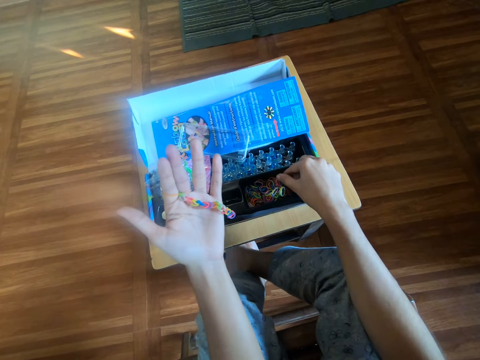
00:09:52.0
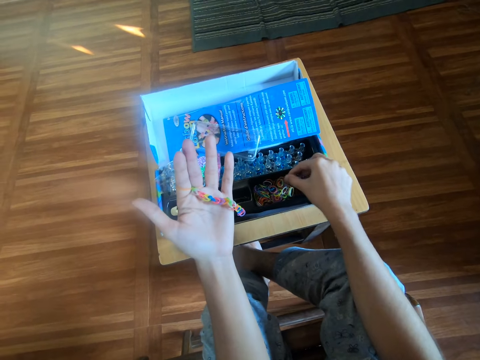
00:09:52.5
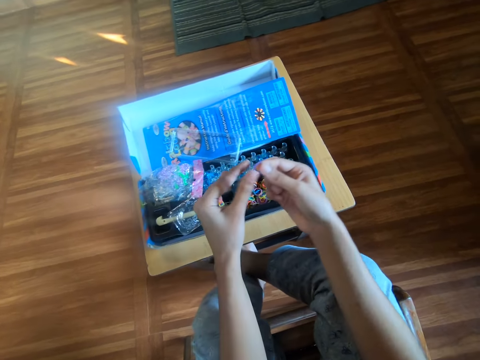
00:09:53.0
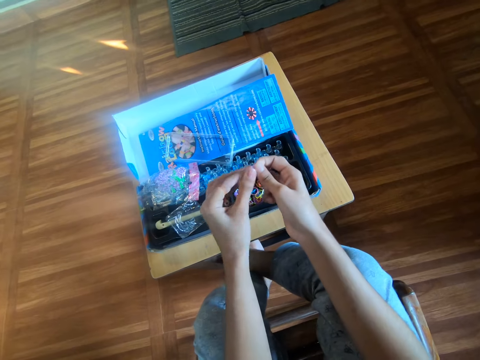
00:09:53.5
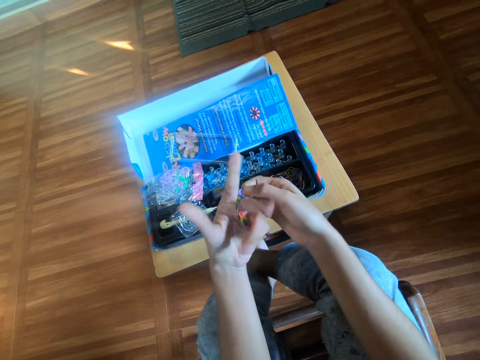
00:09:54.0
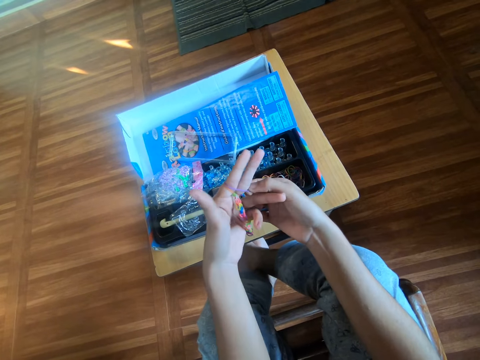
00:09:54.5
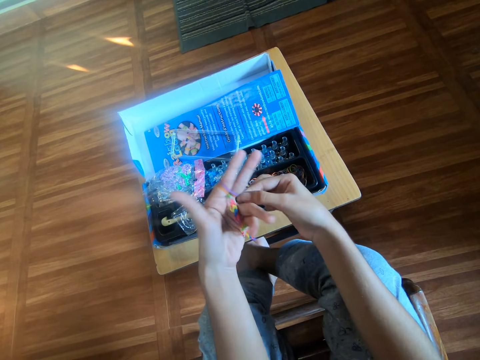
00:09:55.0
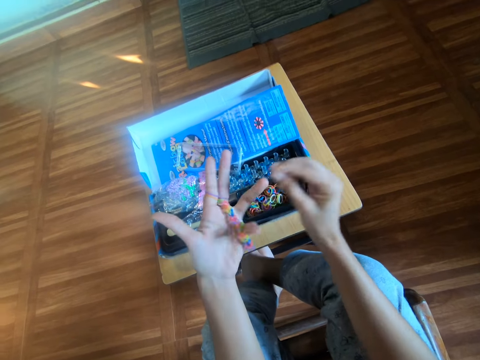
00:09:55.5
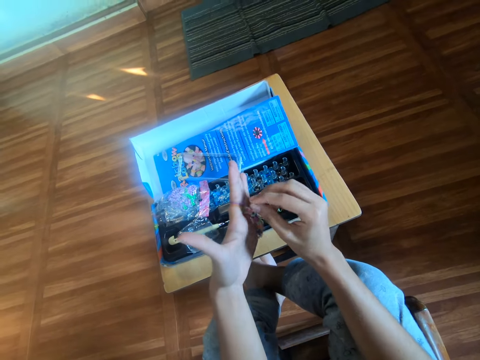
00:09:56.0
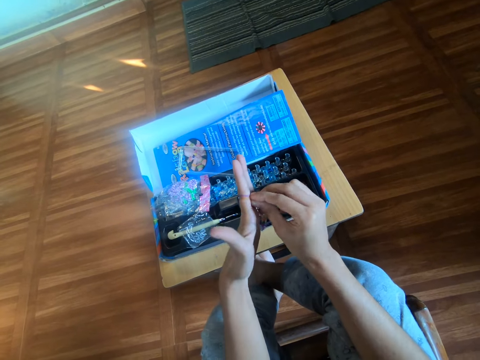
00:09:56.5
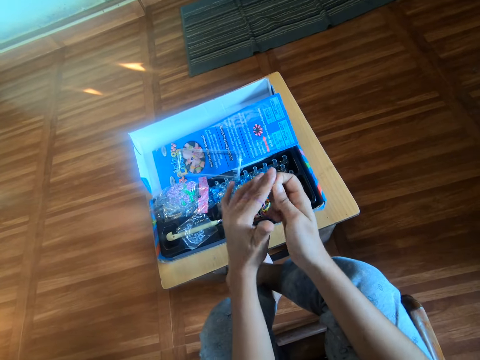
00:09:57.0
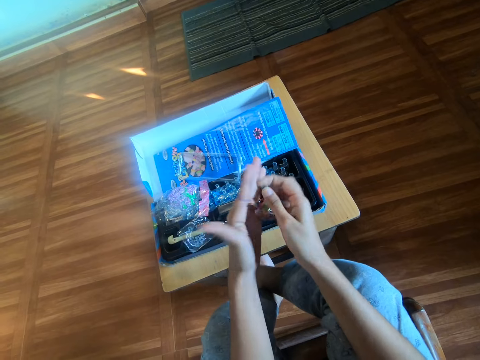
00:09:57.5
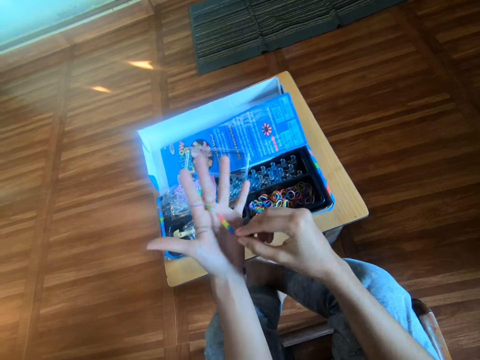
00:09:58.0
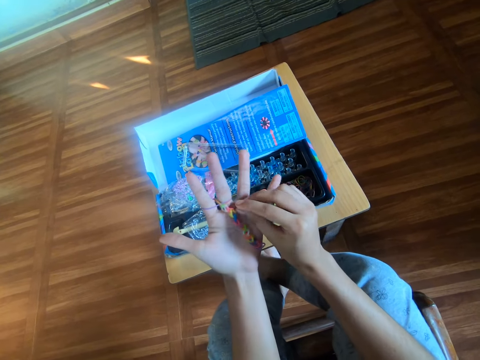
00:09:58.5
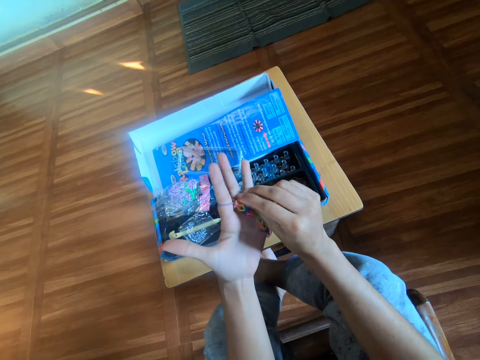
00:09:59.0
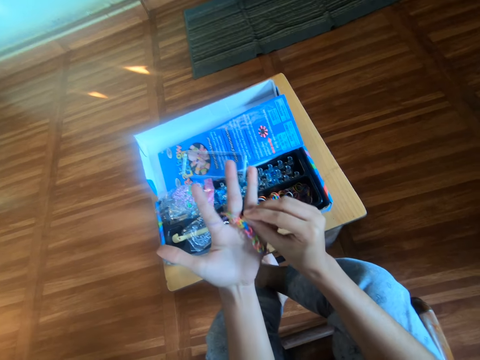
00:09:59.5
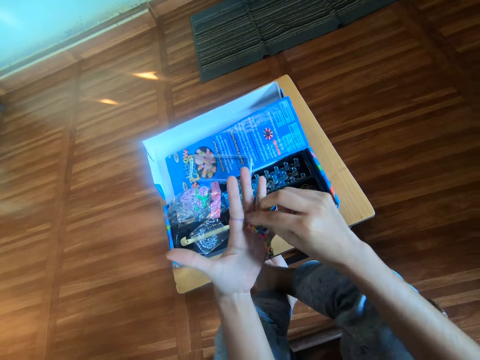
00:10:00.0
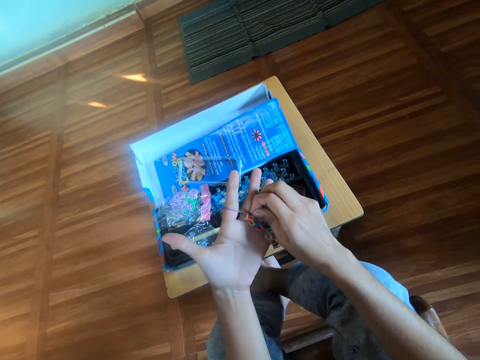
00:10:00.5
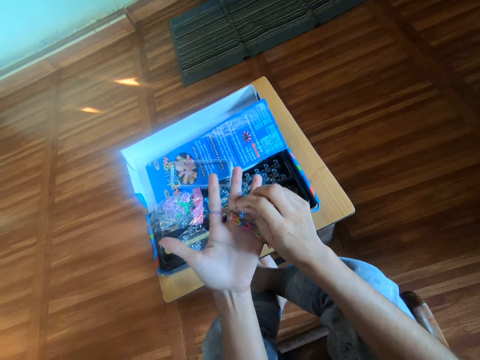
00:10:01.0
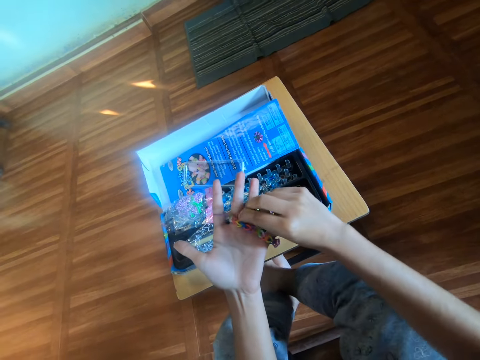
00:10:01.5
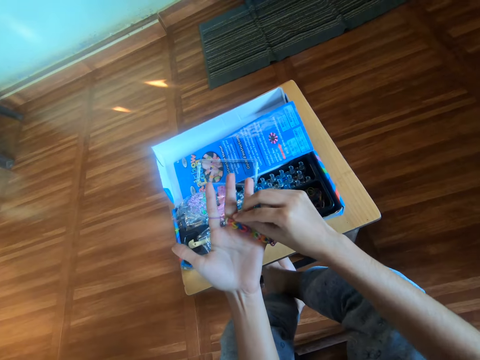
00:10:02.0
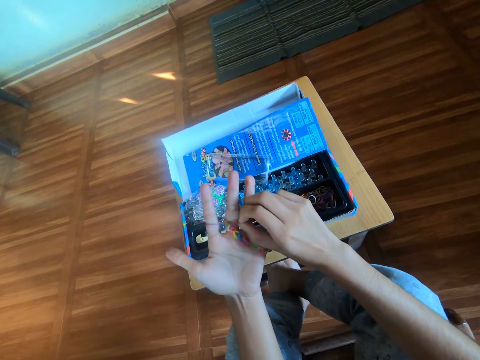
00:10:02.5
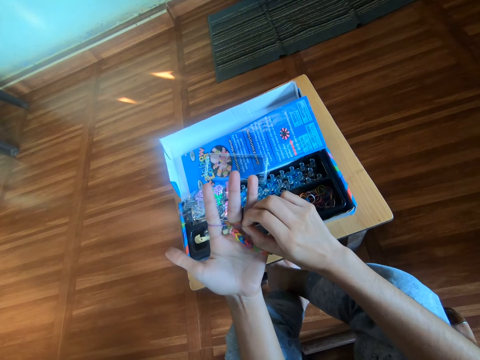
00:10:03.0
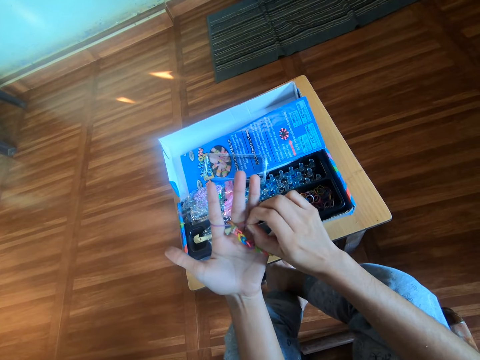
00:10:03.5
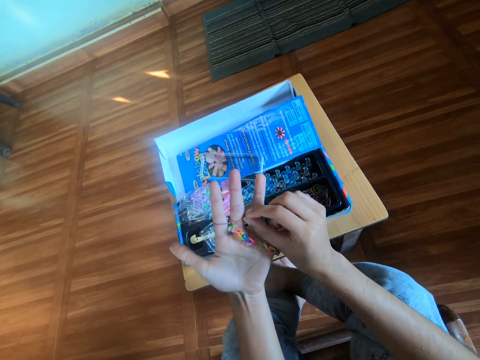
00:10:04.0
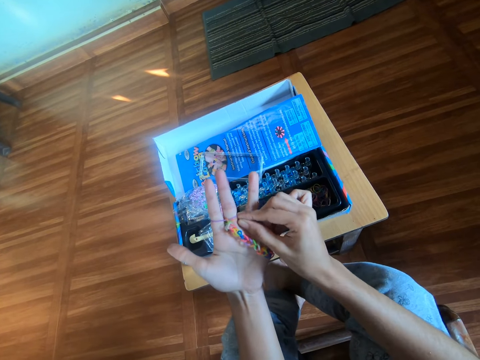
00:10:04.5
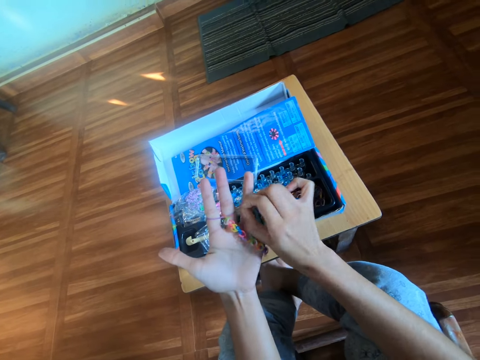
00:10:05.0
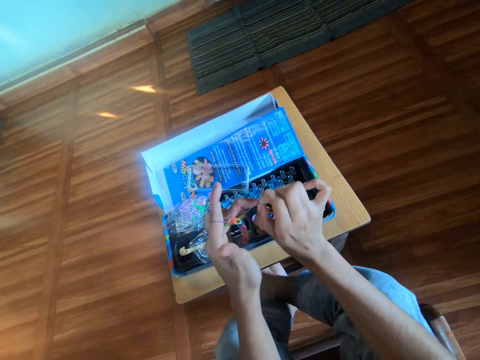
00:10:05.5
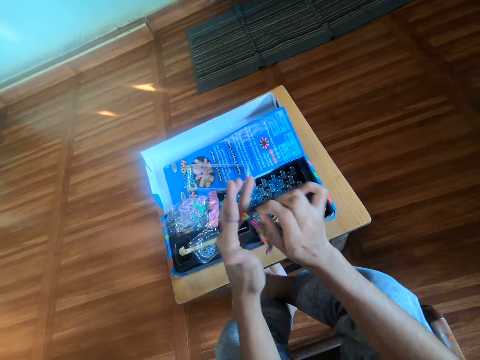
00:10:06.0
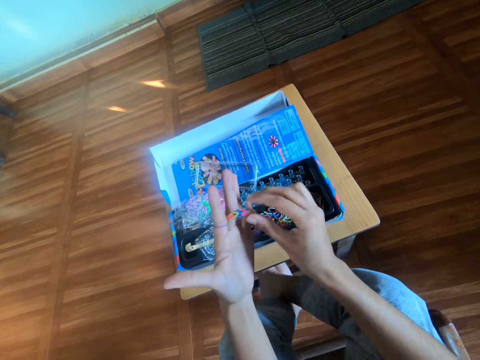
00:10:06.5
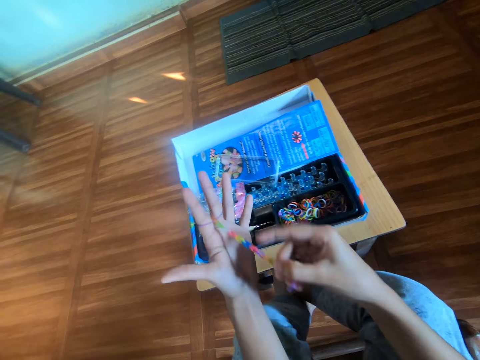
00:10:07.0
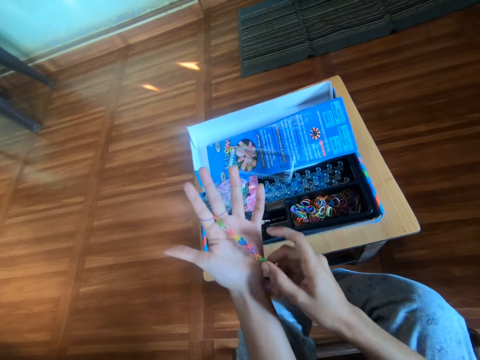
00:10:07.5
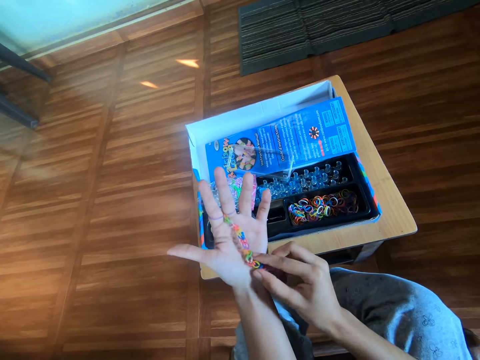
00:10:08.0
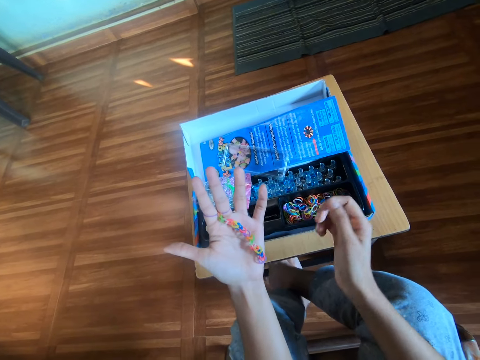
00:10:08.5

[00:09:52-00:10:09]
The camera wearer picks up a rubber band from the box with her right hand. She wears the rubber band around her left hand. She puts the rubber band in her fingers. She connects rubber bands together. She adjusts the rubber band on her left hand with her right hand. She touches a rubber band. She pulls rubber bands. She stretches the loom bracelet with her right hand.

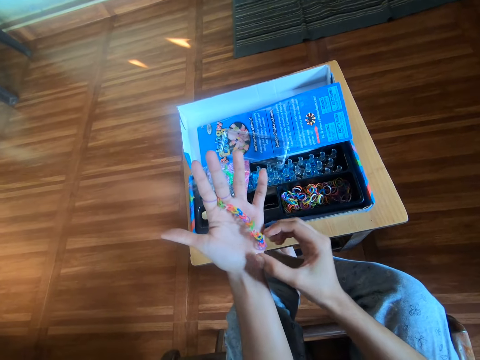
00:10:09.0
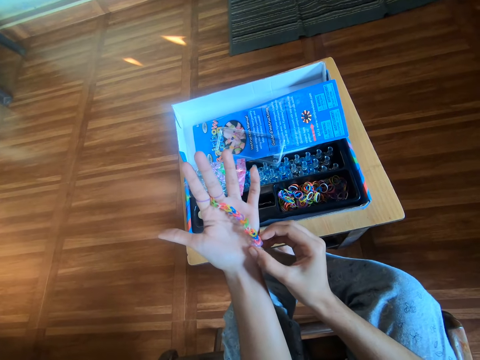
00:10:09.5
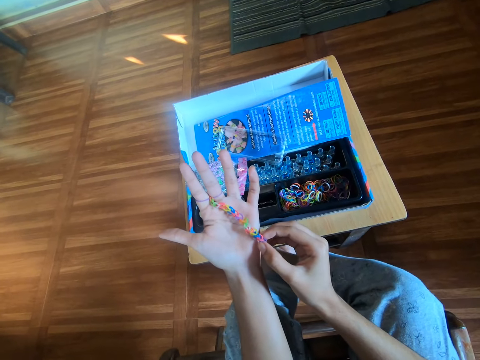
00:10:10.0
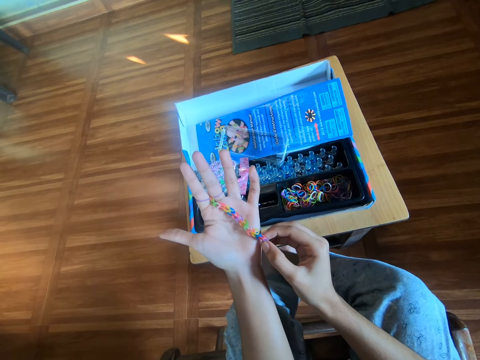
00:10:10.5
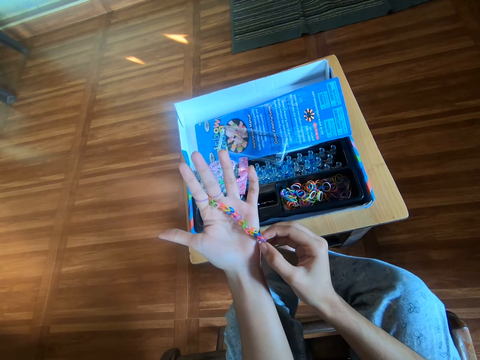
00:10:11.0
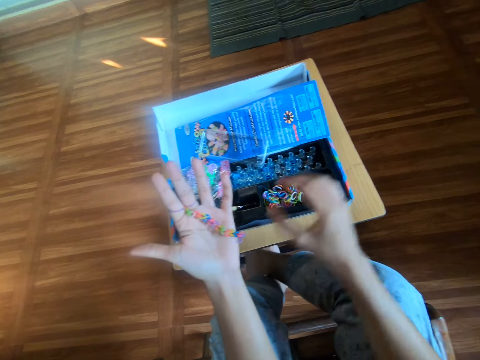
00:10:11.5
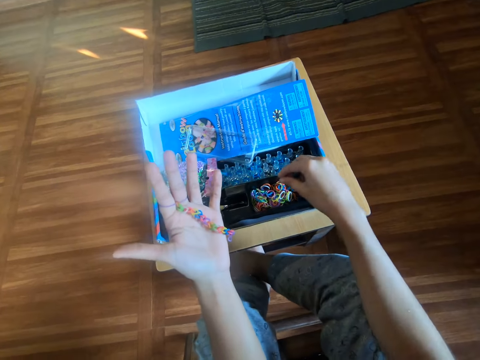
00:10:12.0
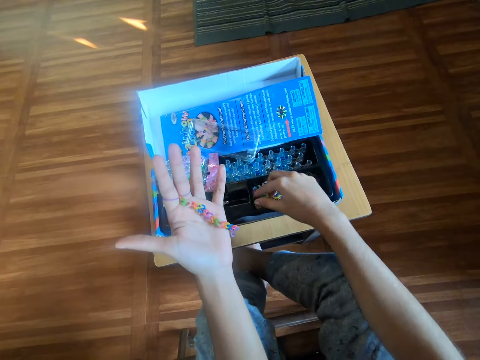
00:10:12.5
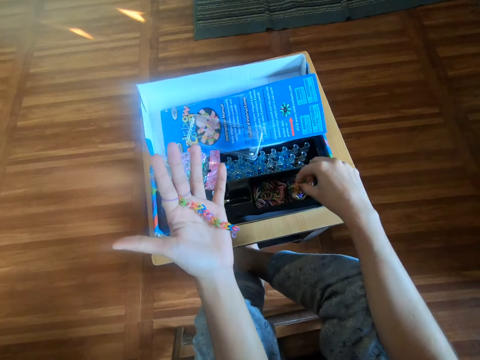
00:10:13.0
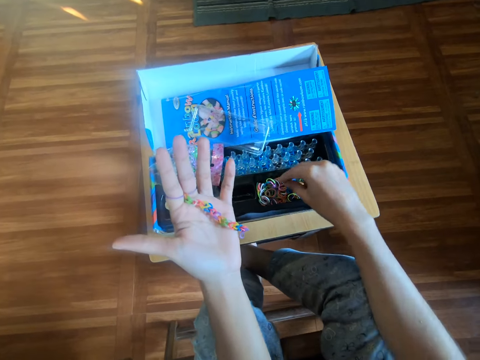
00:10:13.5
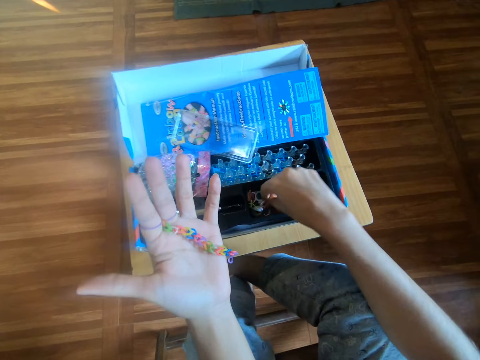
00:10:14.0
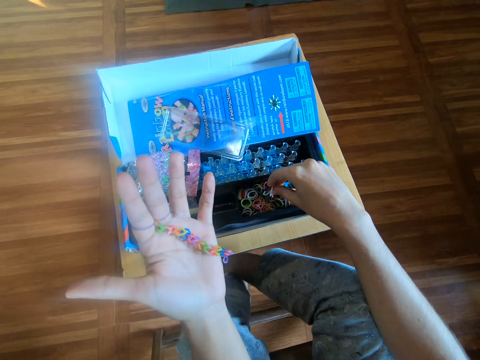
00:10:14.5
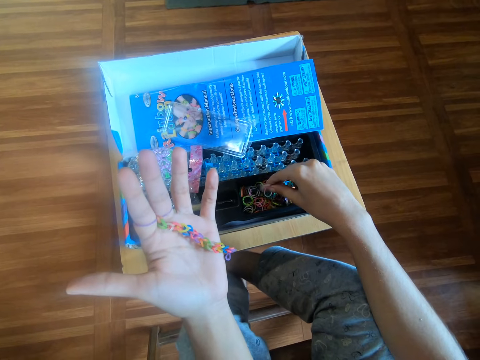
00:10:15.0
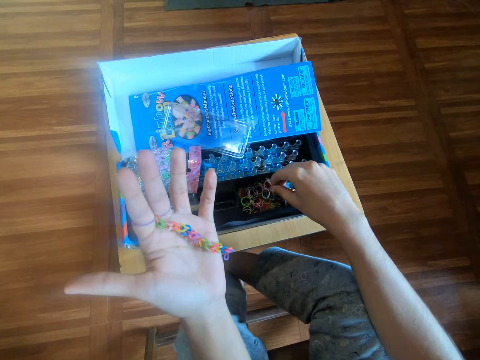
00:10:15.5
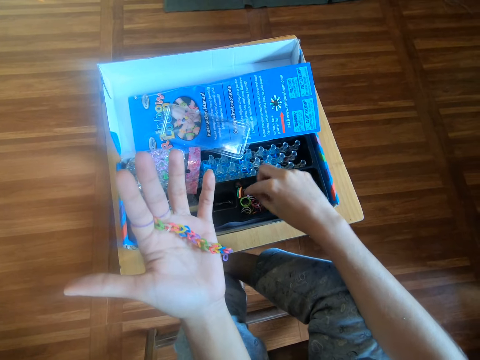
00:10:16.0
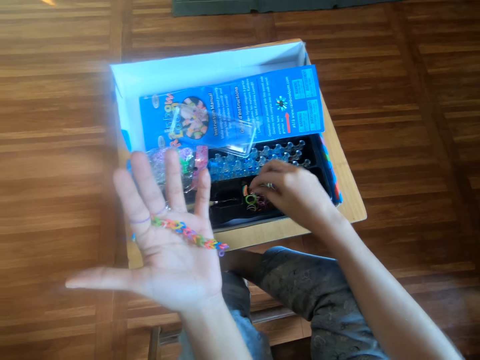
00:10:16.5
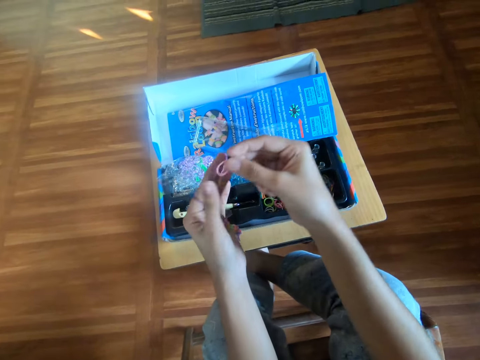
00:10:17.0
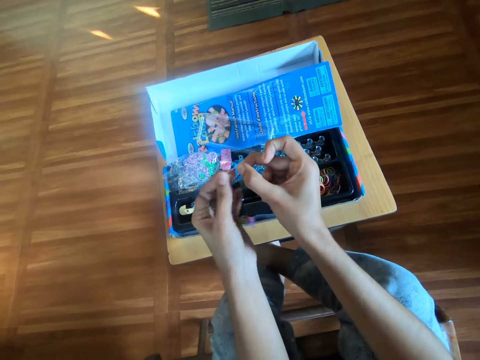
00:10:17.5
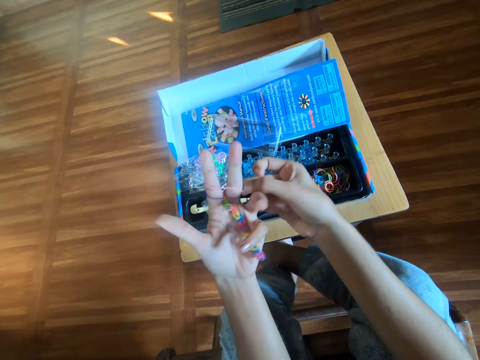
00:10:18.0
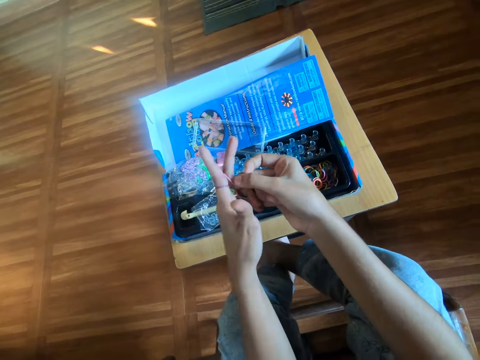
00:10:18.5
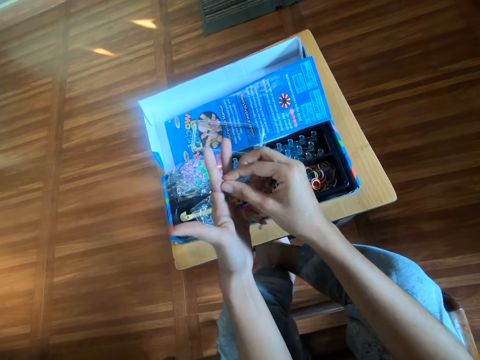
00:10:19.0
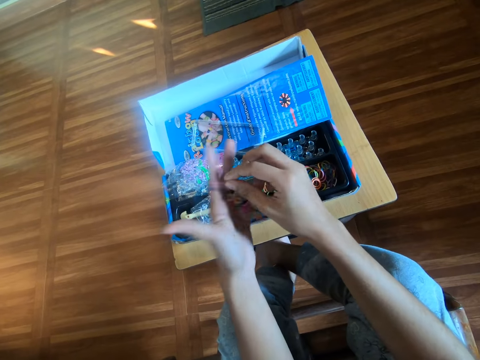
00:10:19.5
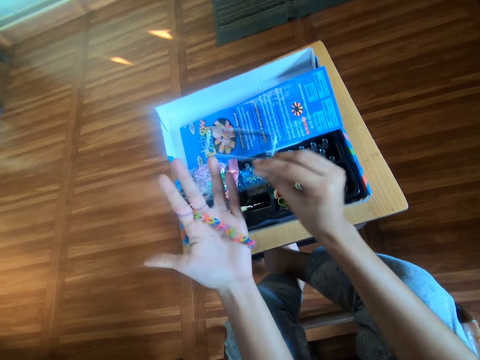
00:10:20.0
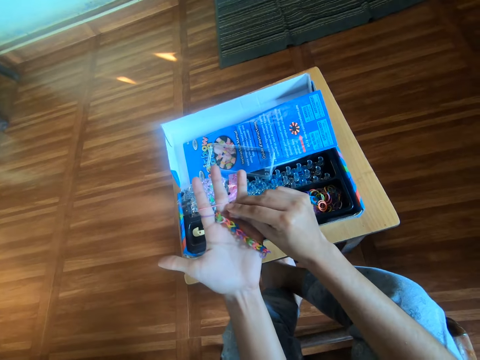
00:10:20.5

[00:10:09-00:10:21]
The camera wearer touches a rubber band. She picks up the rubber band. She arranges rubber bands in the box with her right hand. She picks up a rubber band from the box with her right hand. She wears the rubber band around her left hand. She stretches the rubber band. She puts the rubber band in her fingers. She adjusts the rubber band properly on her left hand with her right hand.
